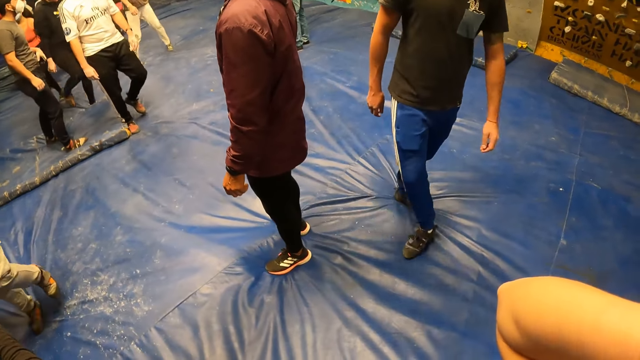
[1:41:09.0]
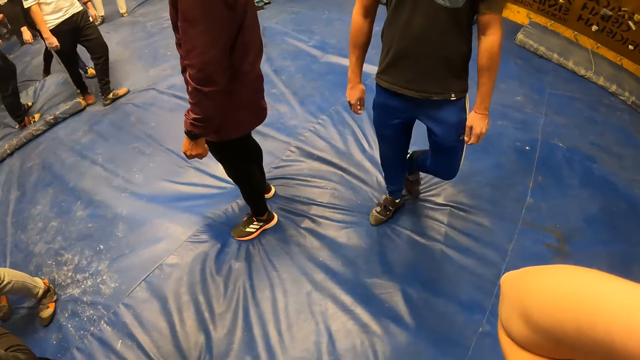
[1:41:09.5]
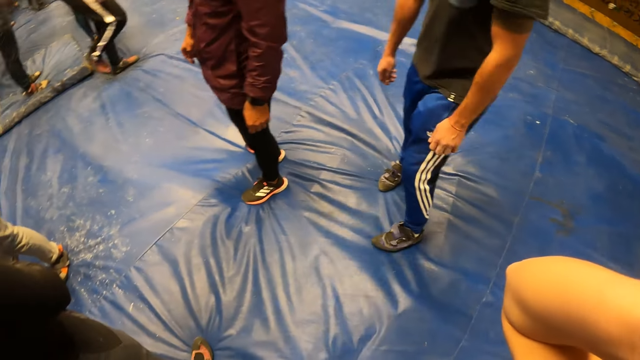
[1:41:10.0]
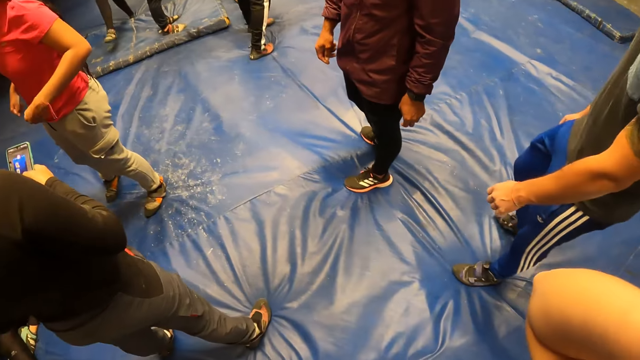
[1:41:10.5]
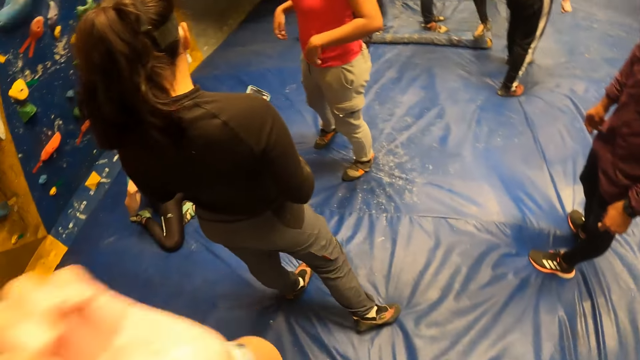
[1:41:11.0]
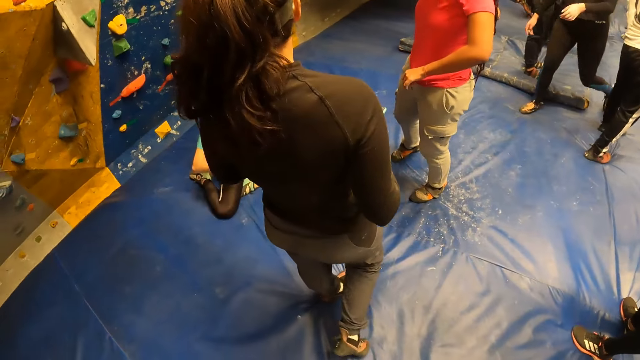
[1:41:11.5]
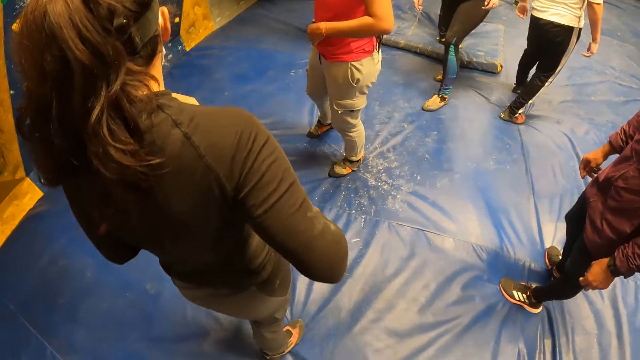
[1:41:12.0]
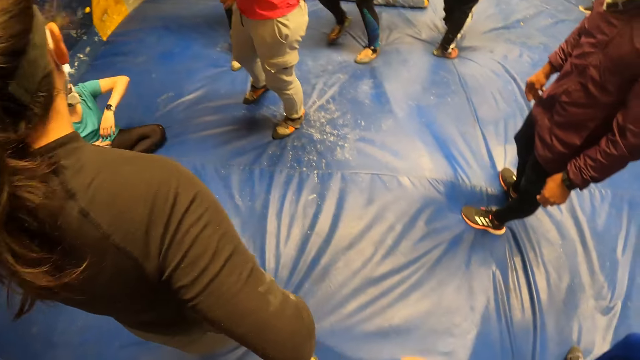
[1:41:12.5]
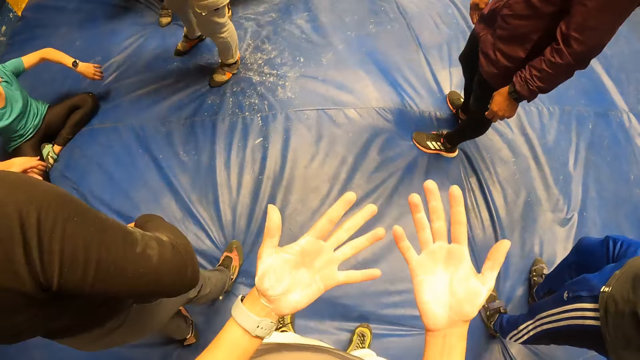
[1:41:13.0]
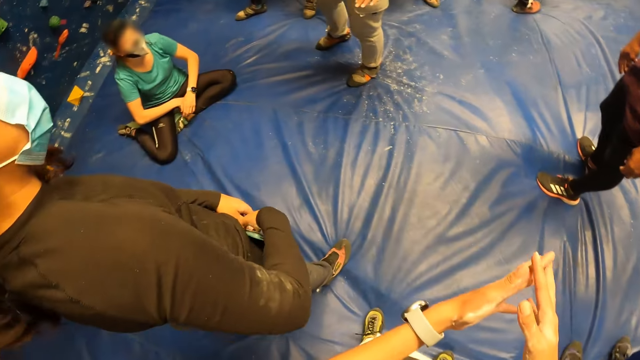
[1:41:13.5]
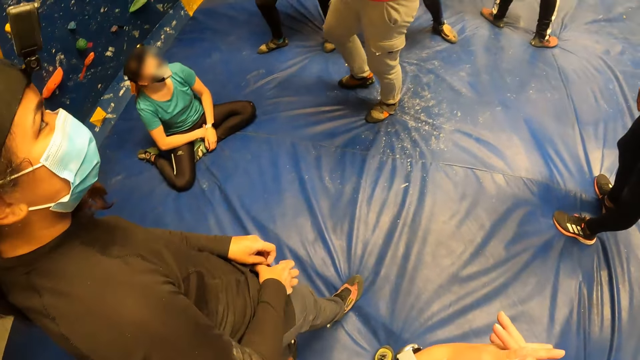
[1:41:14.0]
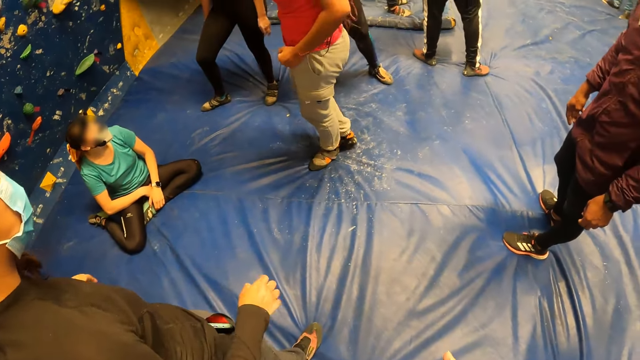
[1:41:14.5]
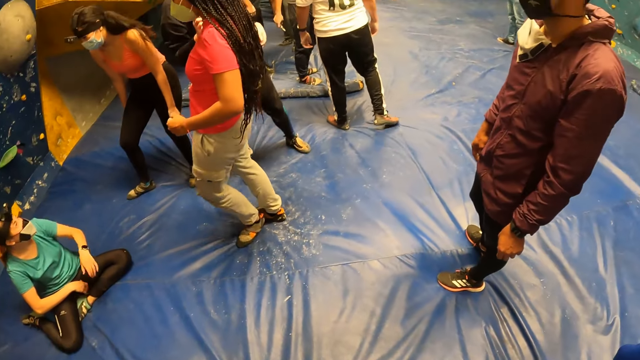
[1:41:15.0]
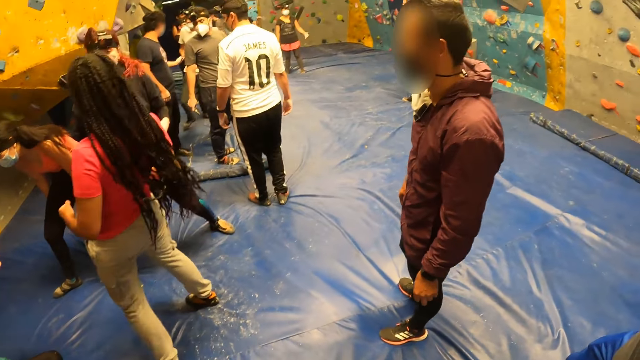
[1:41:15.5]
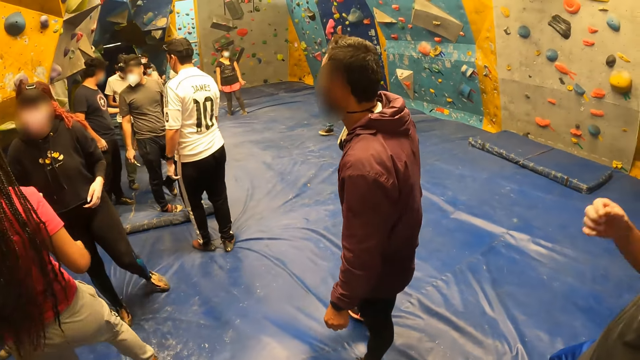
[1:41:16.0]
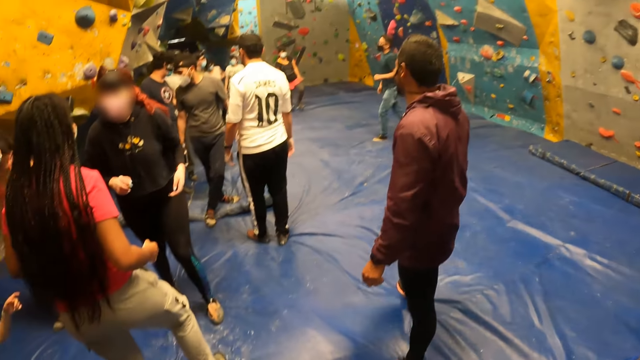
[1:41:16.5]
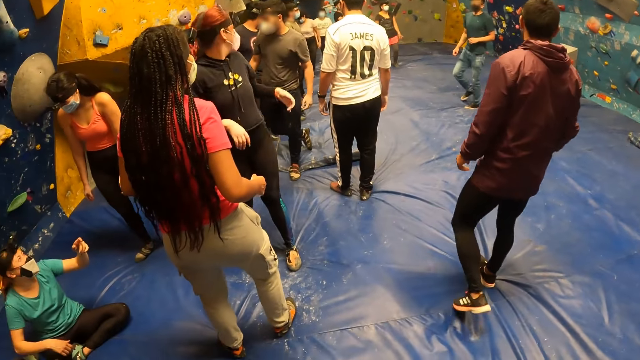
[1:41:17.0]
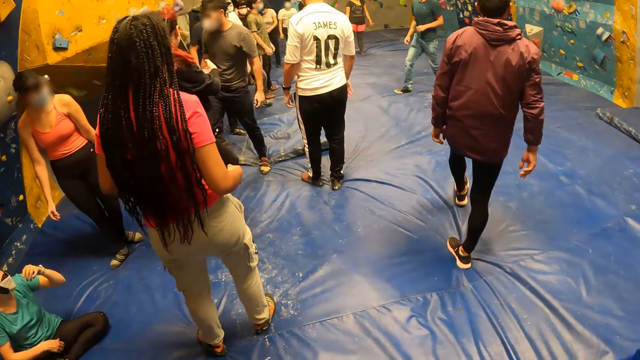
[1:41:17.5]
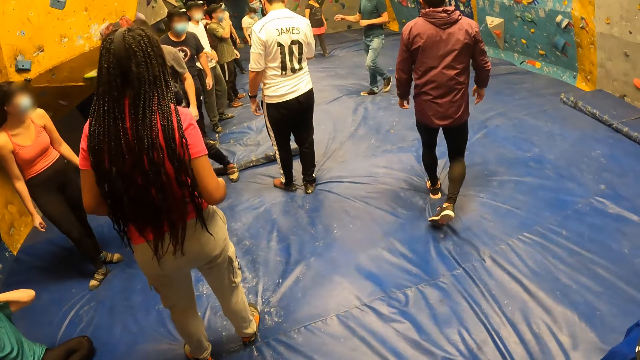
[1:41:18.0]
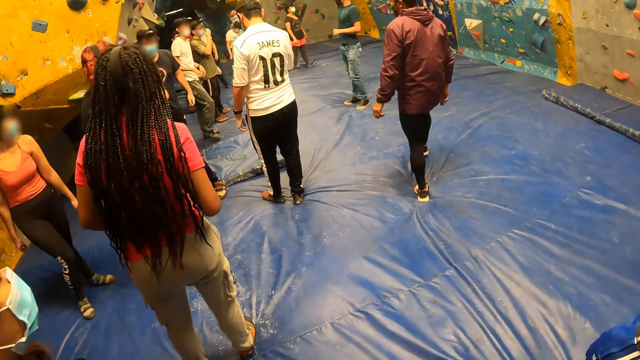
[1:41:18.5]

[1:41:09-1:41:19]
The camera wearer looks left. They look at the palms. They criss cross fingers. The woman puts the phone in her pocket with her right hand. The camera wearer looks forward.

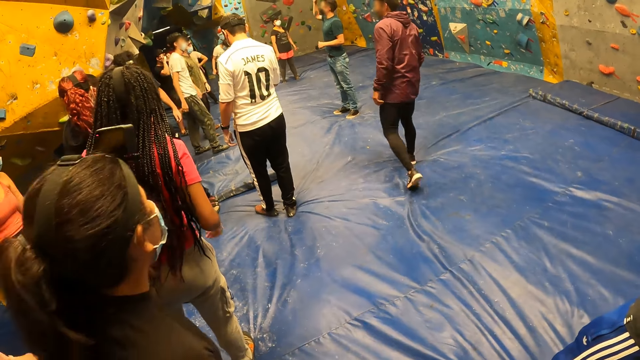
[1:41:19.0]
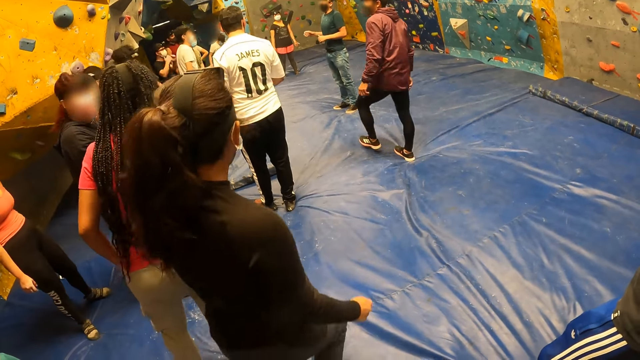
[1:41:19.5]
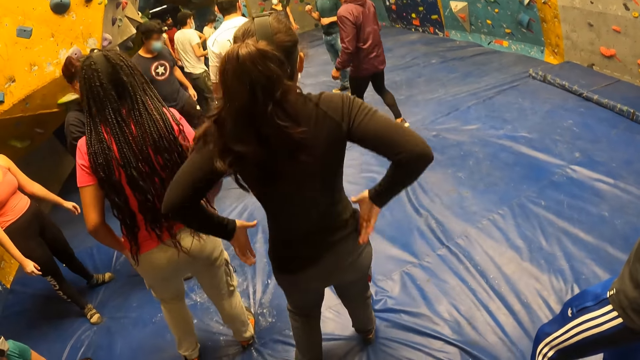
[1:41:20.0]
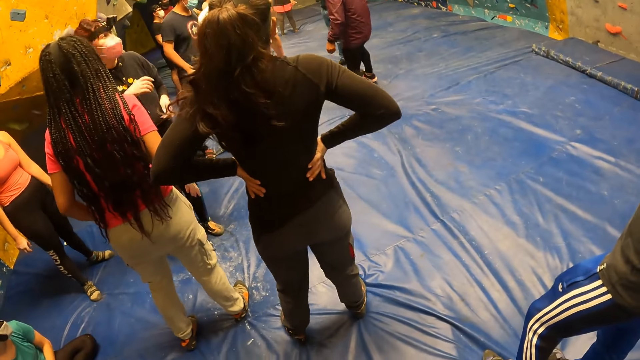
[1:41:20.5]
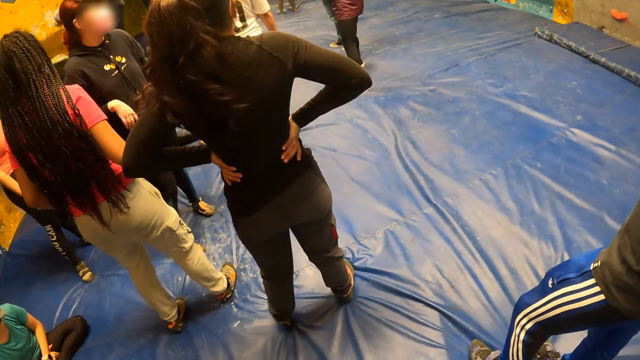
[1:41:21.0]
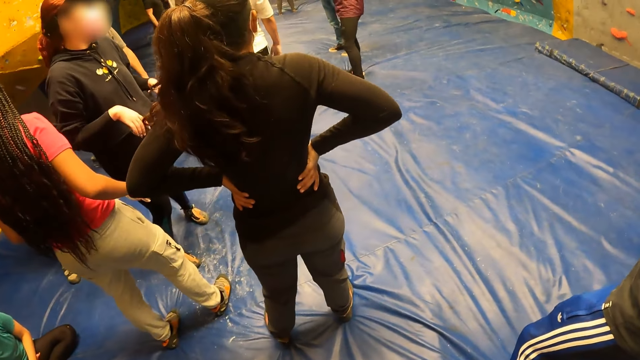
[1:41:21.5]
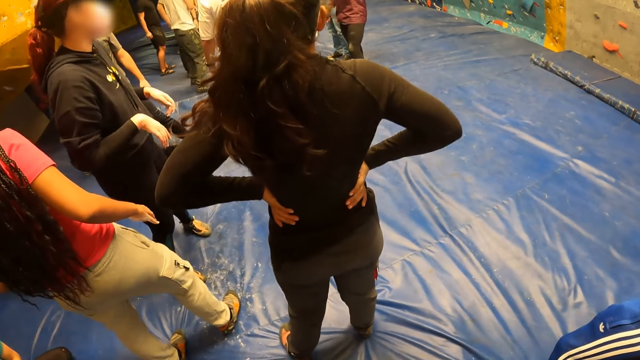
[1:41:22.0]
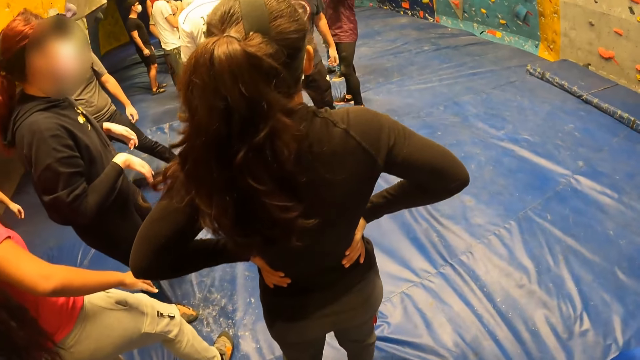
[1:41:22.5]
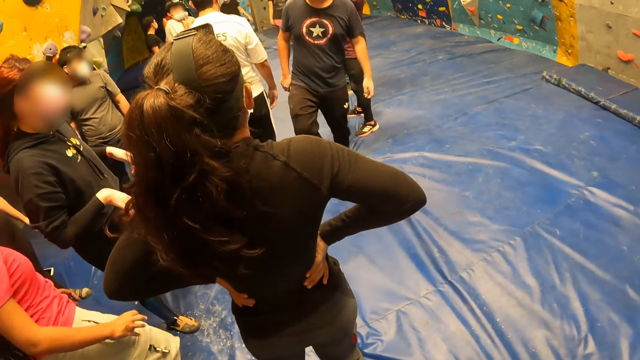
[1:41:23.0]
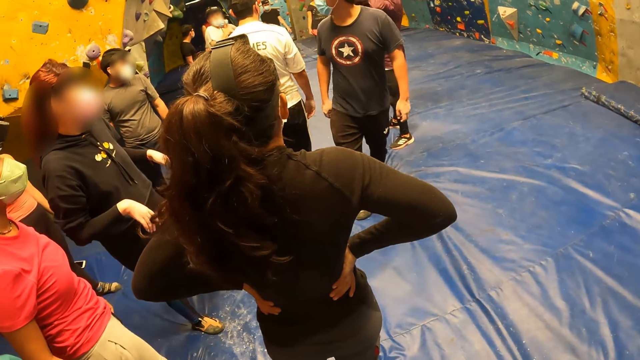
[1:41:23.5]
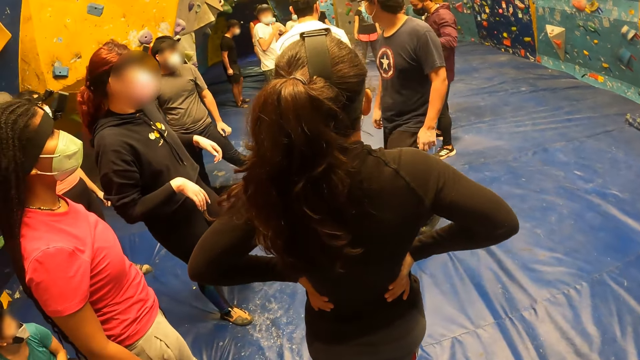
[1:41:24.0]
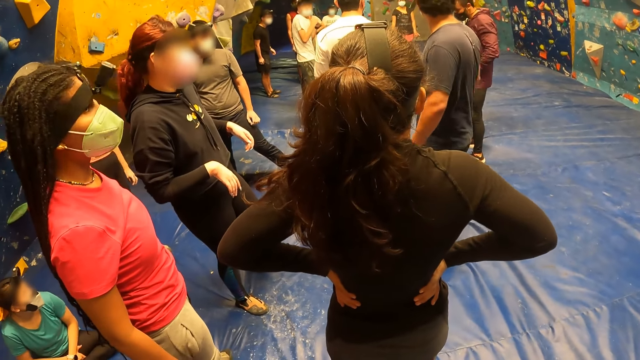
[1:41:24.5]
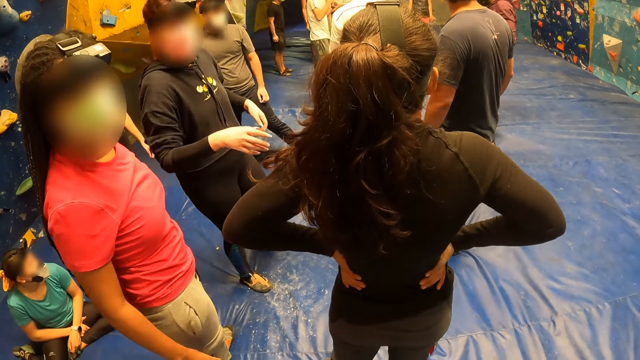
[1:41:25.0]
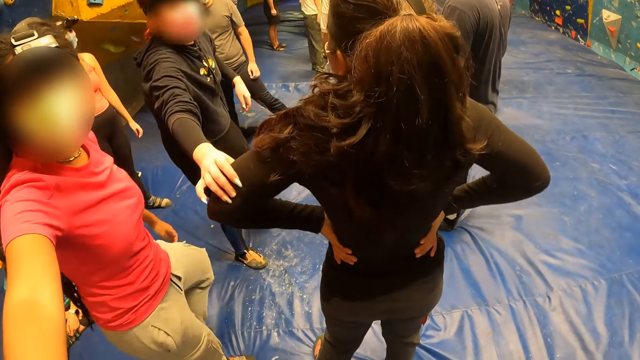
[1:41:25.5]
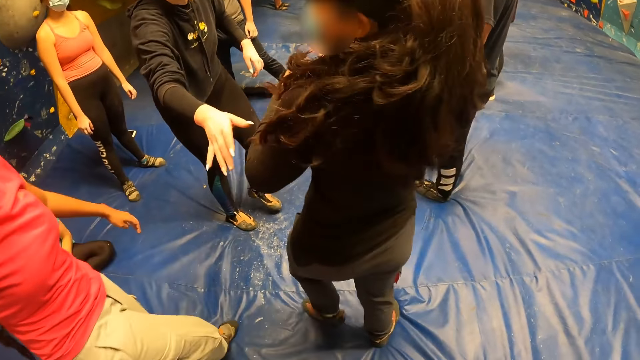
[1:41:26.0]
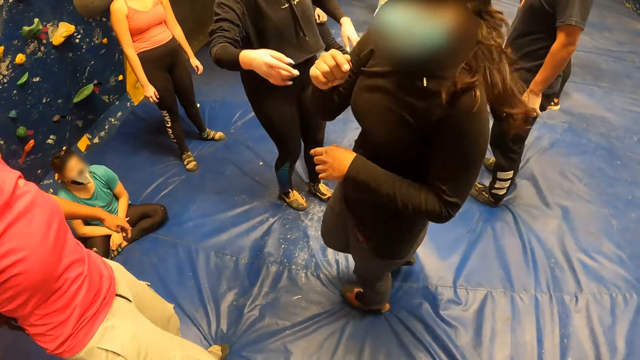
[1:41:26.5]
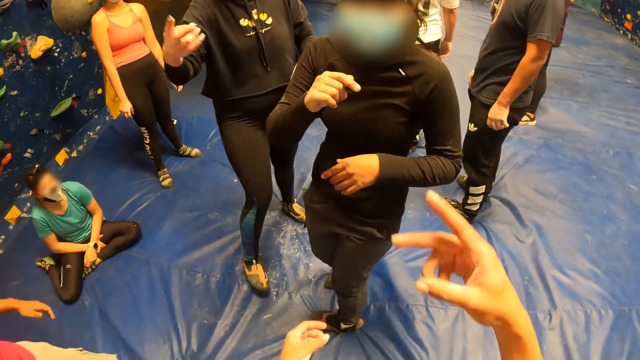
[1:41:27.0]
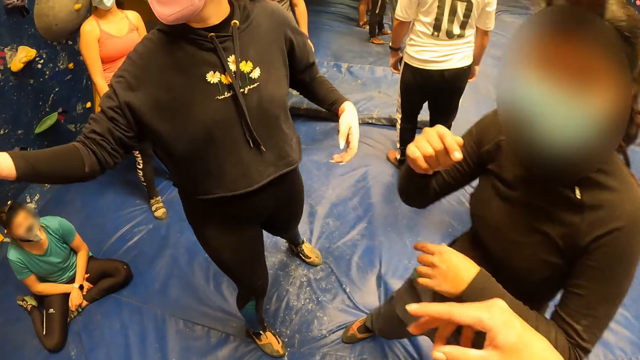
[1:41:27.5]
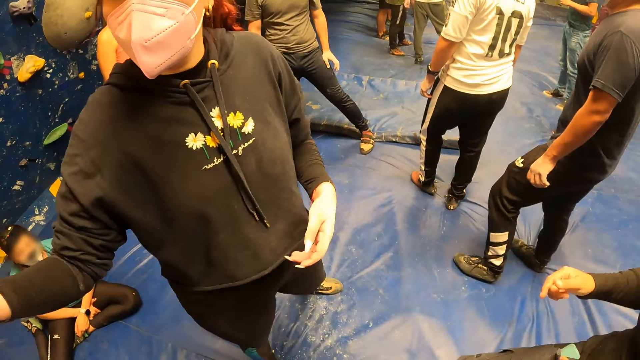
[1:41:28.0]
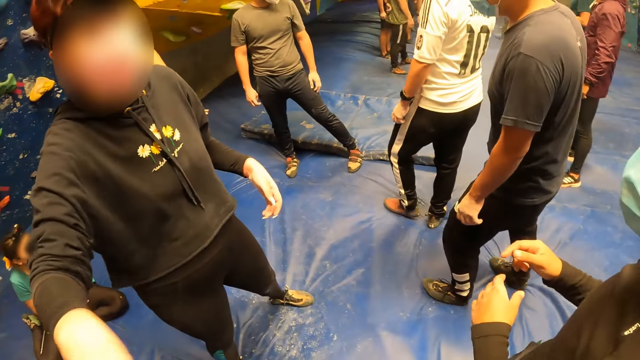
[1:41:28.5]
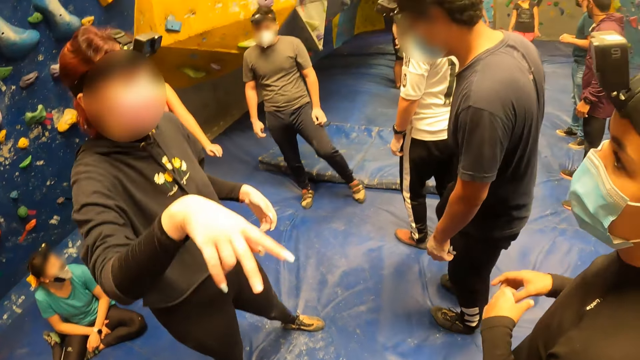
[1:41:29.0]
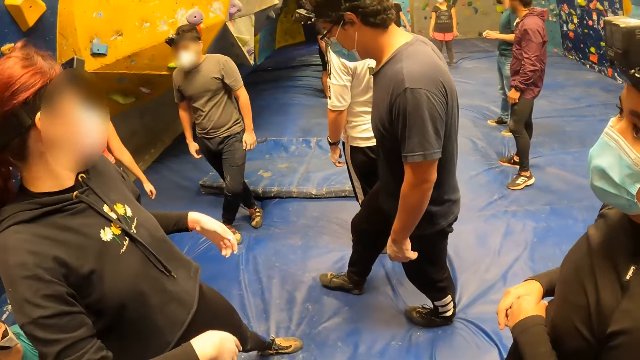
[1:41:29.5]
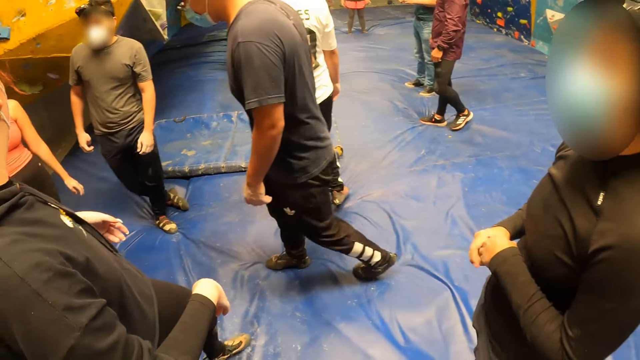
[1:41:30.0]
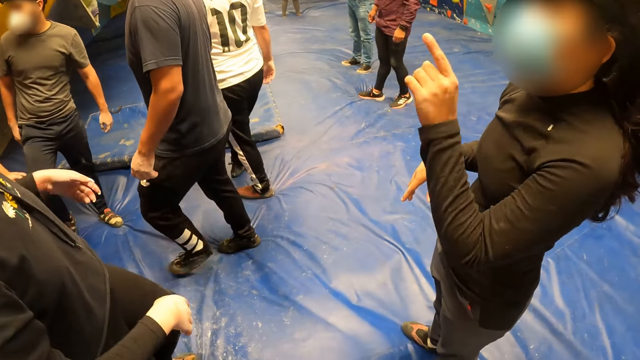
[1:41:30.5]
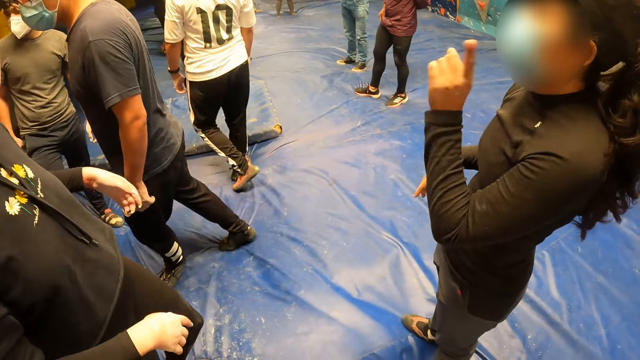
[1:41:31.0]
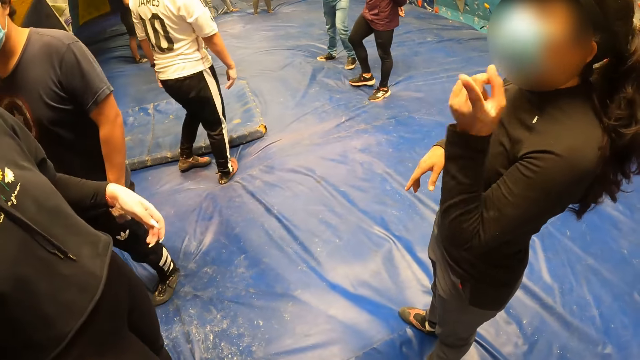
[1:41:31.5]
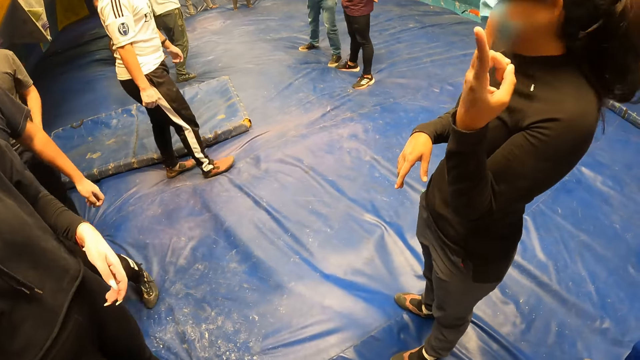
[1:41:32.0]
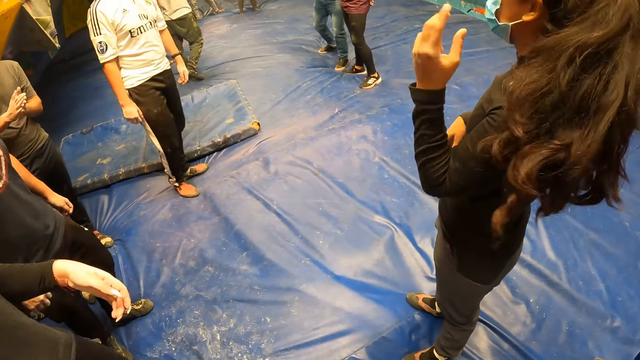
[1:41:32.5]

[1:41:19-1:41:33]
The man interacts with the group of people. Another woman converses with the camera wearer. The woman points her right hand at the camera wearer. The woman converses with a third woman, the other woman and the camera wearer. The woman gesticulates with her right hand. The camera wearer gesticulates with her right hand. The woman gesticulates with her left hand. The third woman converses with the woman, the other woman and the camera wearer.
